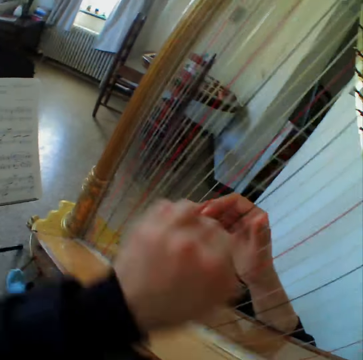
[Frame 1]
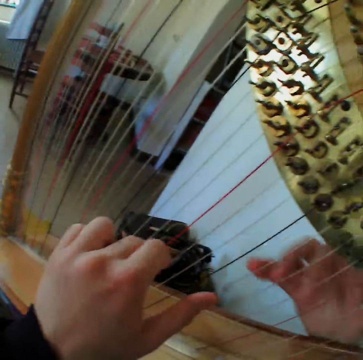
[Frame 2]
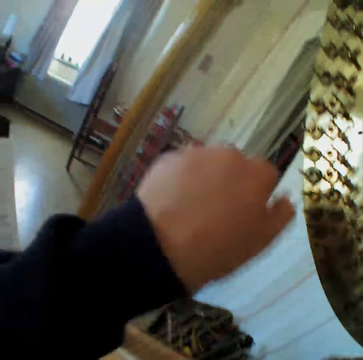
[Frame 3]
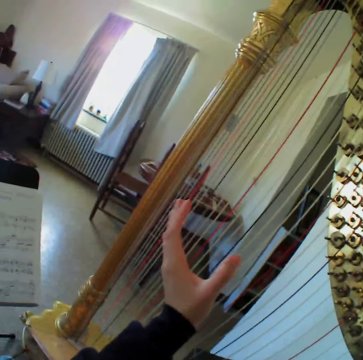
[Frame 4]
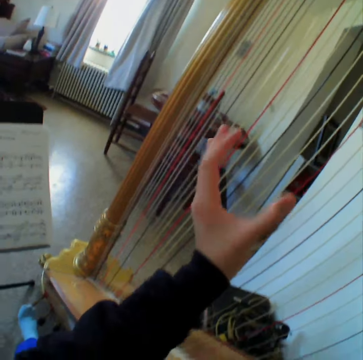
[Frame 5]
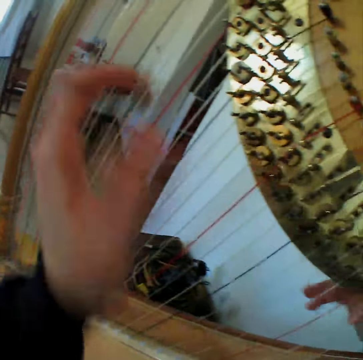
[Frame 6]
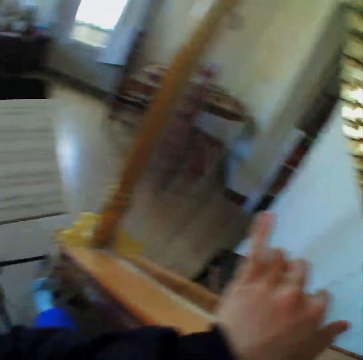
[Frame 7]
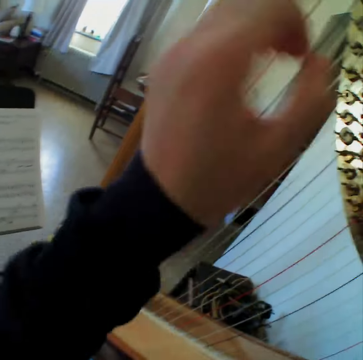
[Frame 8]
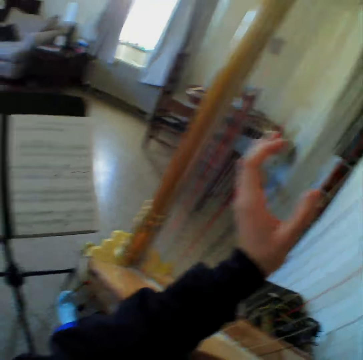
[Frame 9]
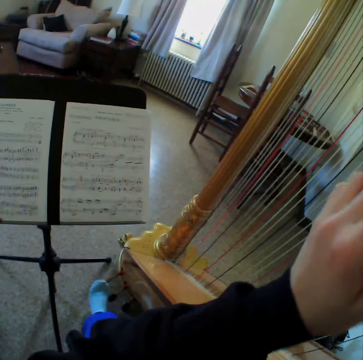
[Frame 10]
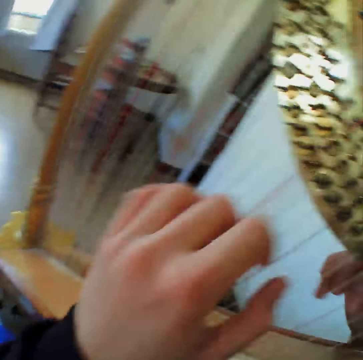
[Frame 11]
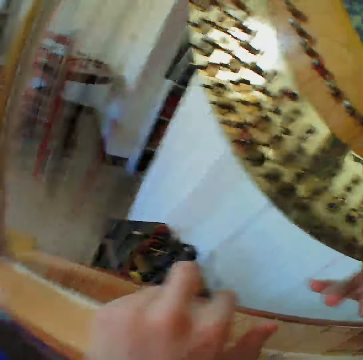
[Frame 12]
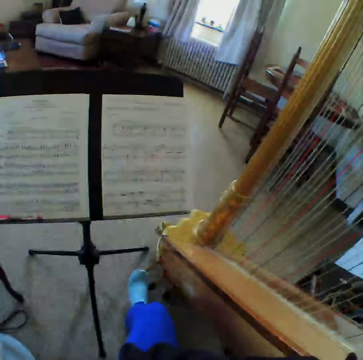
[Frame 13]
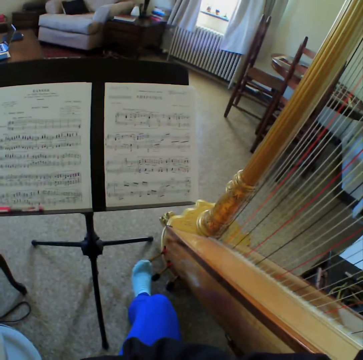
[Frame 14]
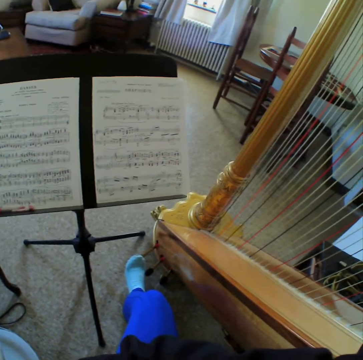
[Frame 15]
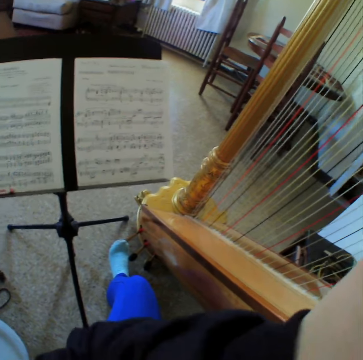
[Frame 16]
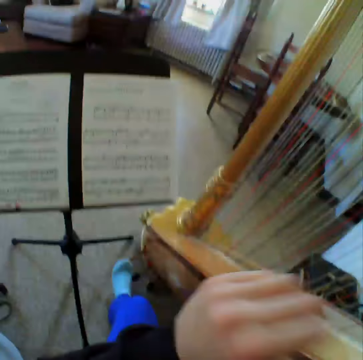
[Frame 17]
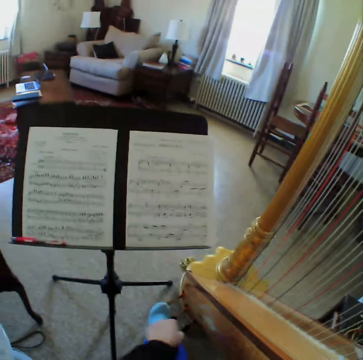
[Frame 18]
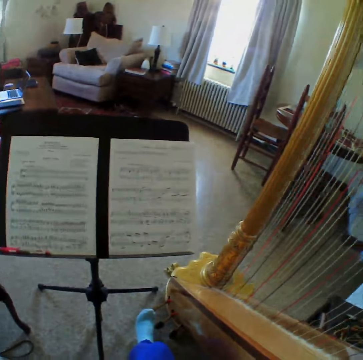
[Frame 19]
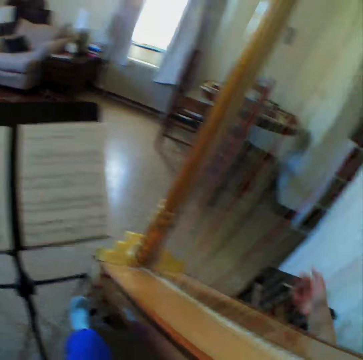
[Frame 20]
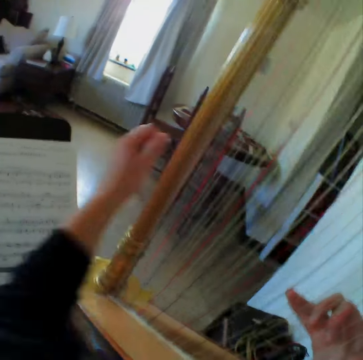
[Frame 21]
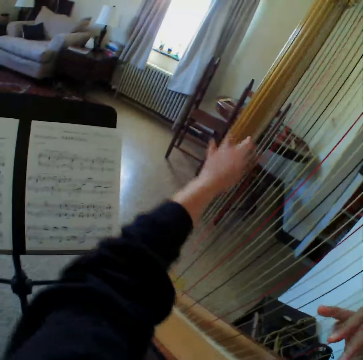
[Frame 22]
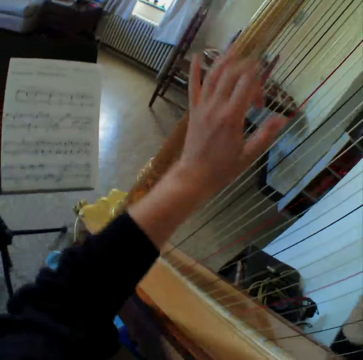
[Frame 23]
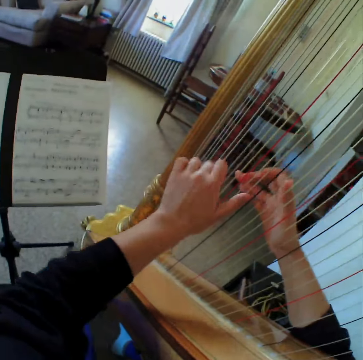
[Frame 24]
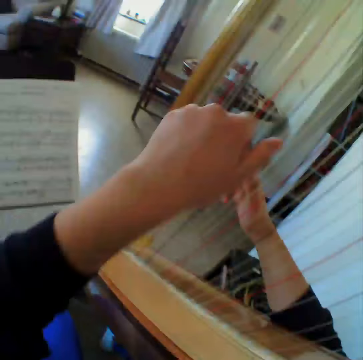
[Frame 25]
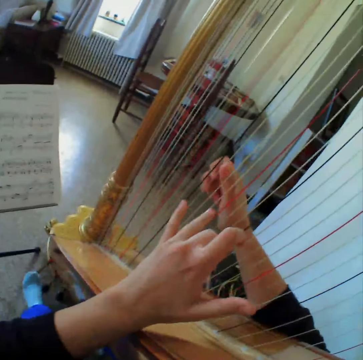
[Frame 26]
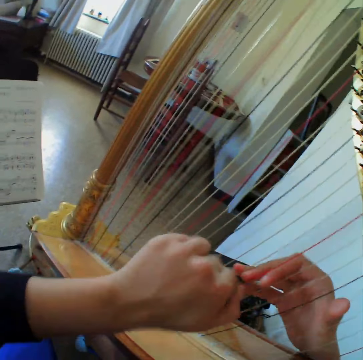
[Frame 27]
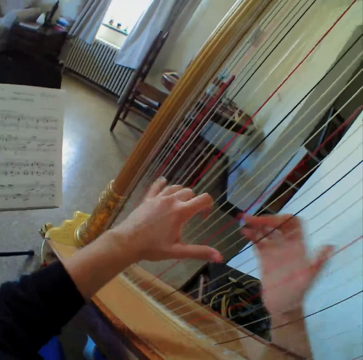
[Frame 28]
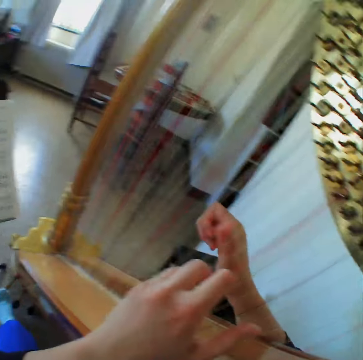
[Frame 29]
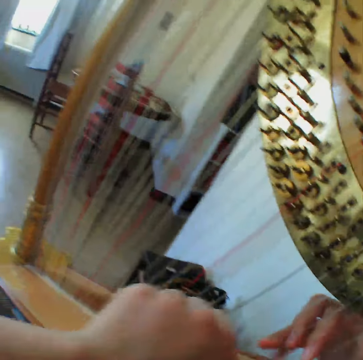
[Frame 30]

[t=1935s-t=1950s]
The camera wearer reads the music paper. They play the guitar. They read the music paper. They play the guitar.

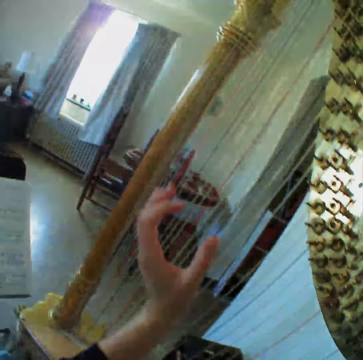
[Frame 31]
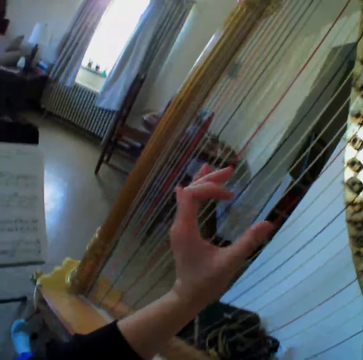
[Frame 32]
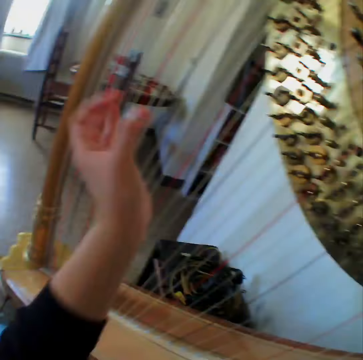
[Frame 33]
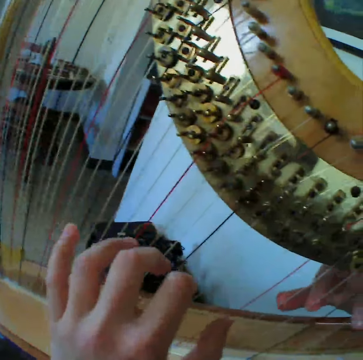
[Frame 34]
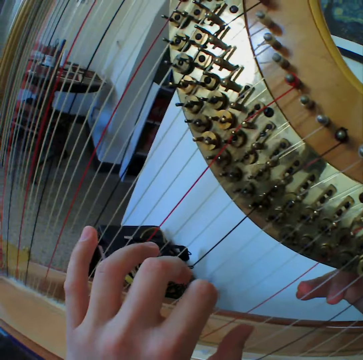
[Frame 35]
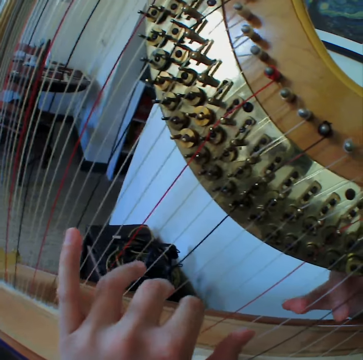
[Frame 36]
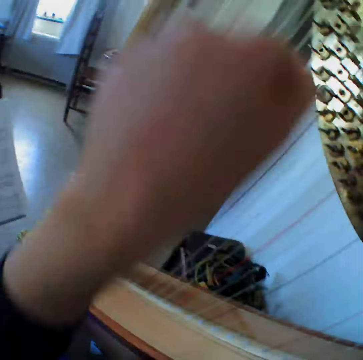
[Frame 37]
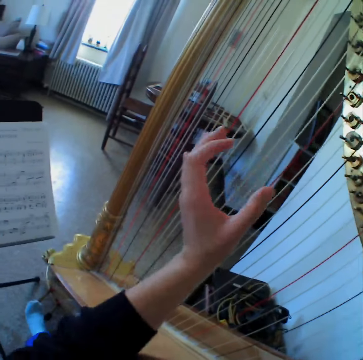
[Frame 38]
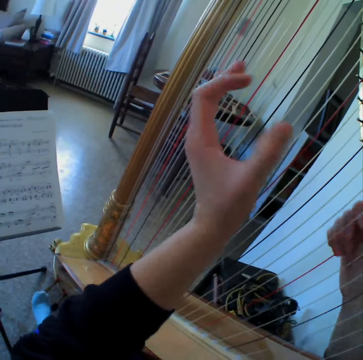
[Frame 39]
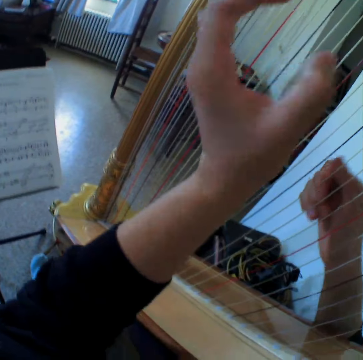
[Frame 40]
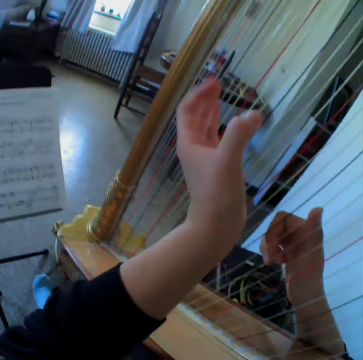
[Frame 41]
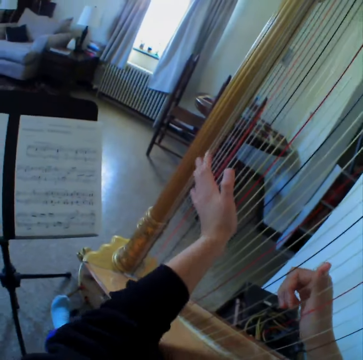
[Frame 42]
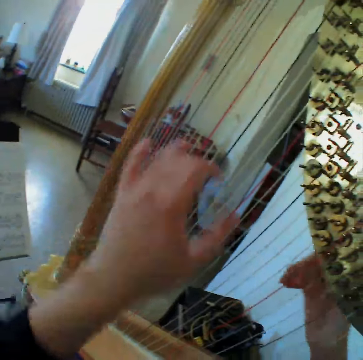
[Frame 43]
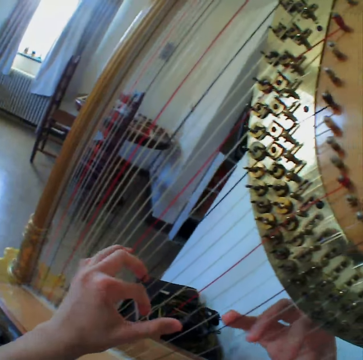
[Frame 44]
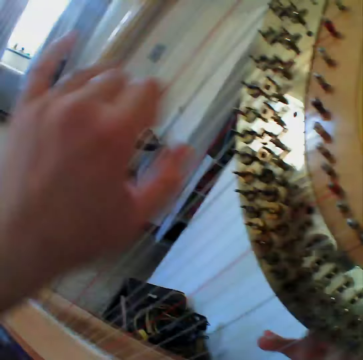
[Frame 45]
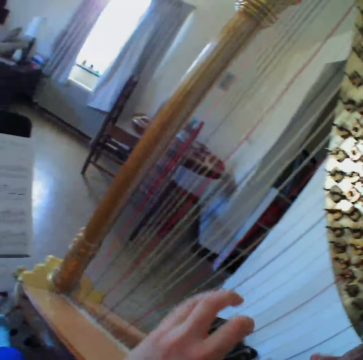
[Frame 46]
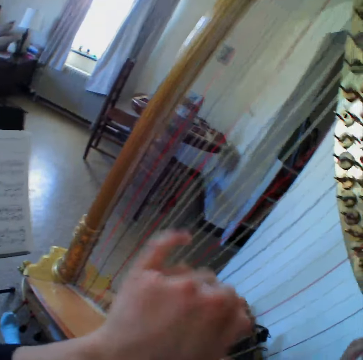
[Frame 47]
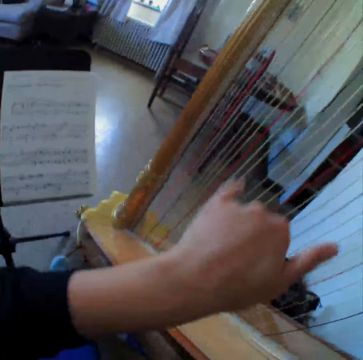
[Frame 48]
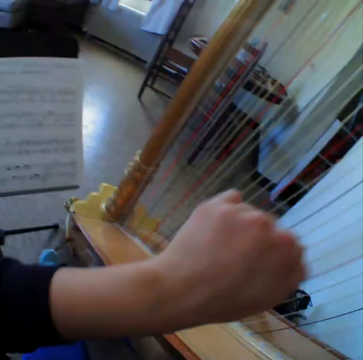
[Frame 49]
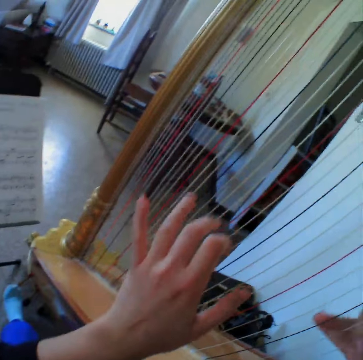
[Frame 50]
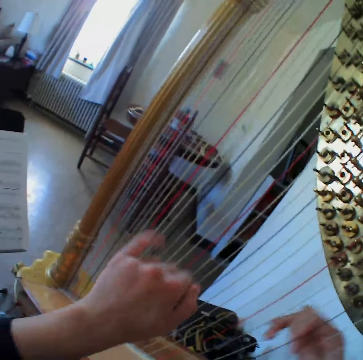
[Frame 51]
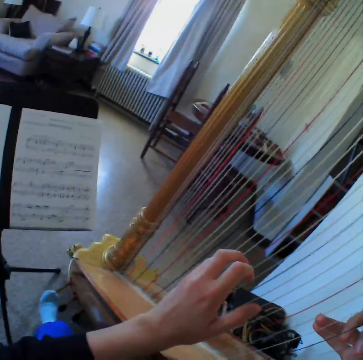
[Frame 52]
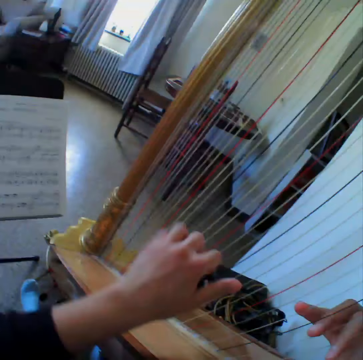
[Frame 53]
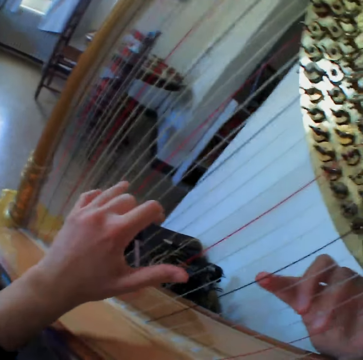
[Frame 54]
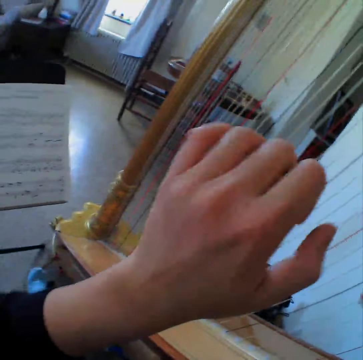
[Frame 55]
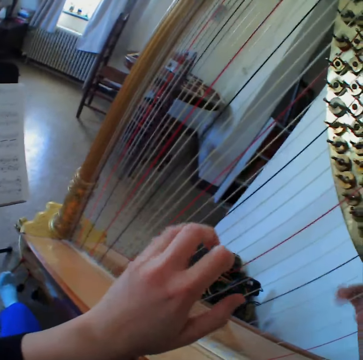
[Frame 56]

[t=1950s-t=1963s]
The camera wearer reads the music paper. They play the guitar.

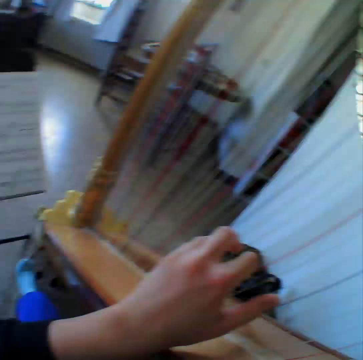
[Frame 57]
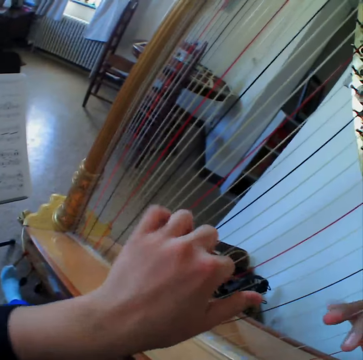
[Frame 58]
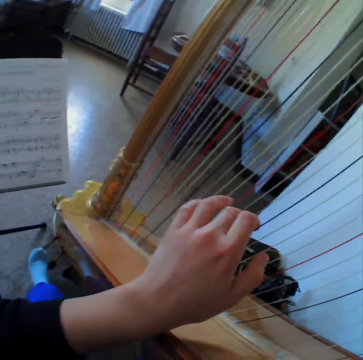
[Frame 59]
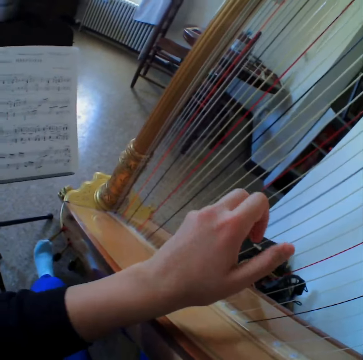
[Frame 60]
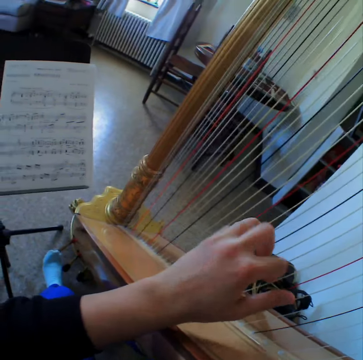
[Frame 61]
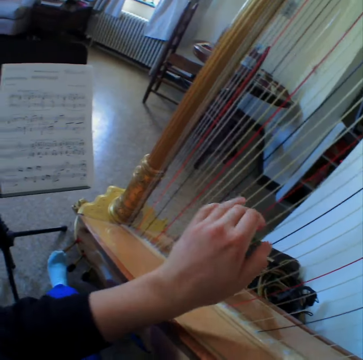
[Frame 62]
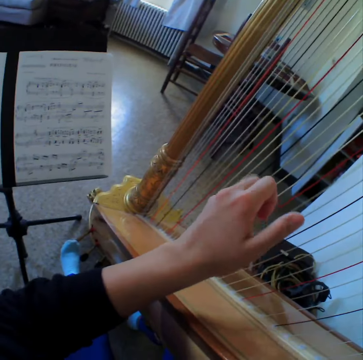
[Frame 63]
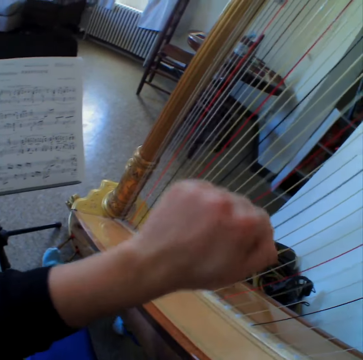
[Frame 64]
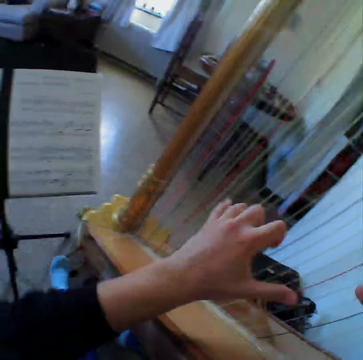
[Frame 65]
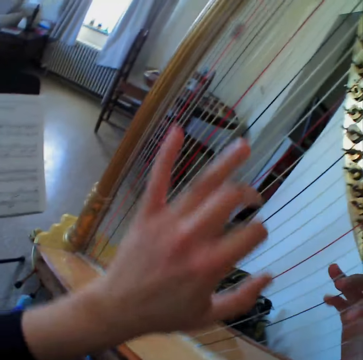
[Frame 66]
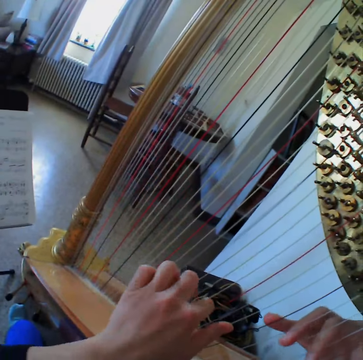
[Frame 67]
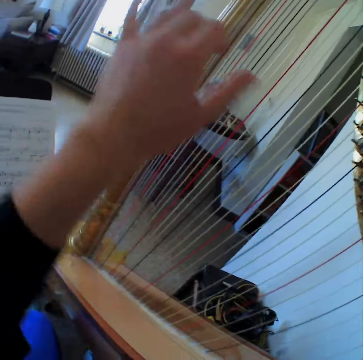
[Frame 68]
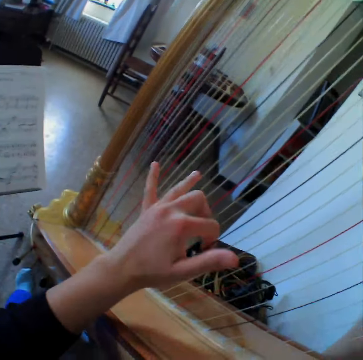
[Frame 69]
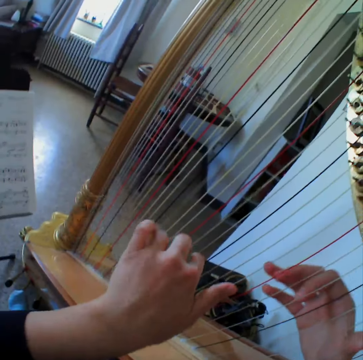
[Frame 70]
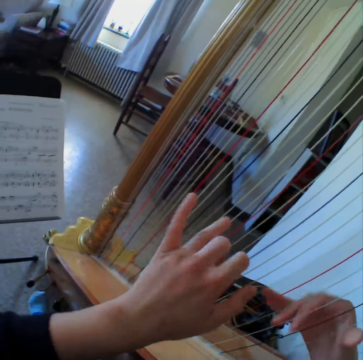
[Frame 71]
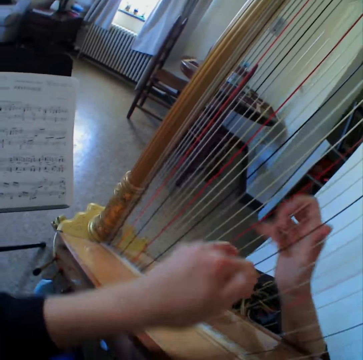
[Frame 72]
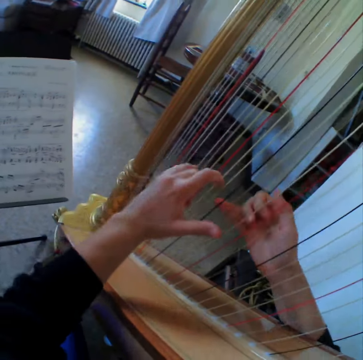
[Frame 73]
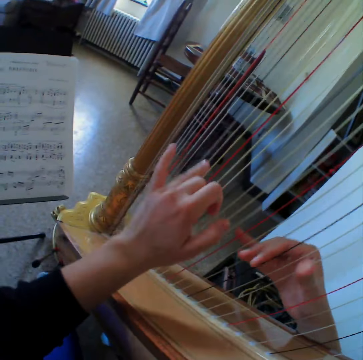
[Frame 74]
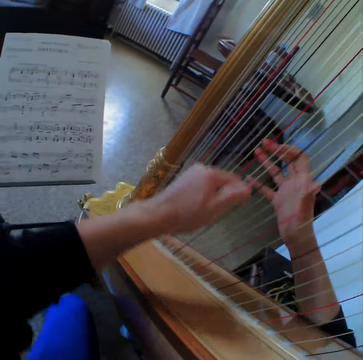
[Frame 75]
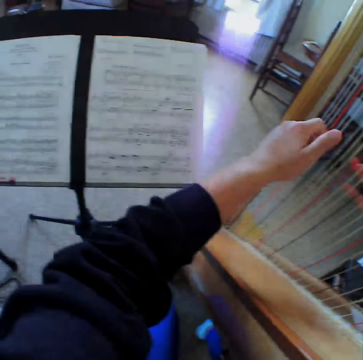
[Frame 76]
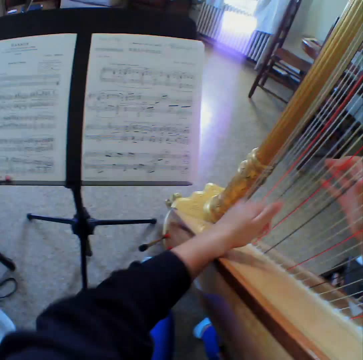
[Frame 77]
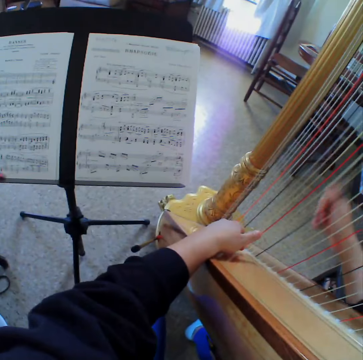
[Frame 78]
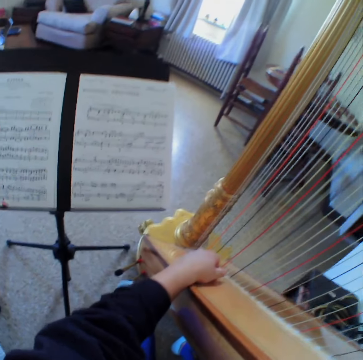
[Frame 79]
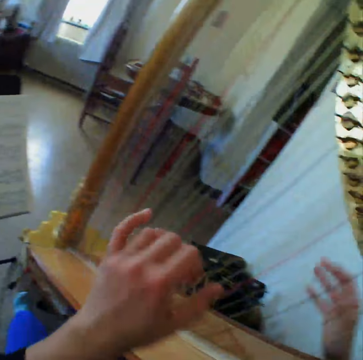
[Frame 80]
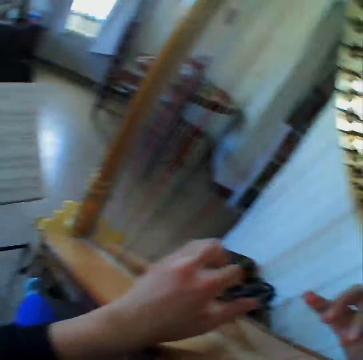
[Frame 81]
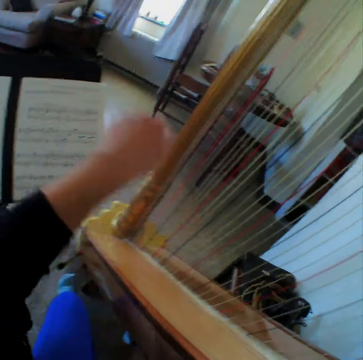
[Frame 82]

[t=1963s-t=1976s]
The camera wearer reads the music paper. They play the guitar or harp. They read the music paper. They play the guitar. They read the music paper. They stop to play the harp. They play the guitar.
